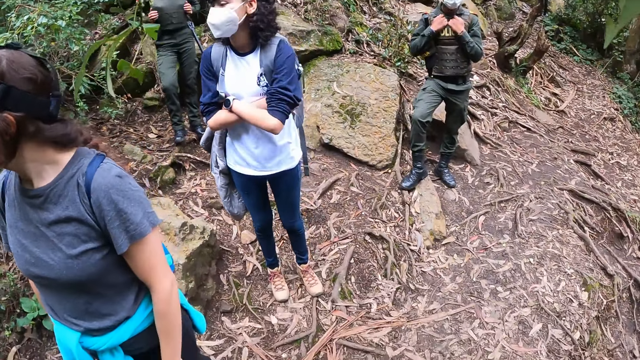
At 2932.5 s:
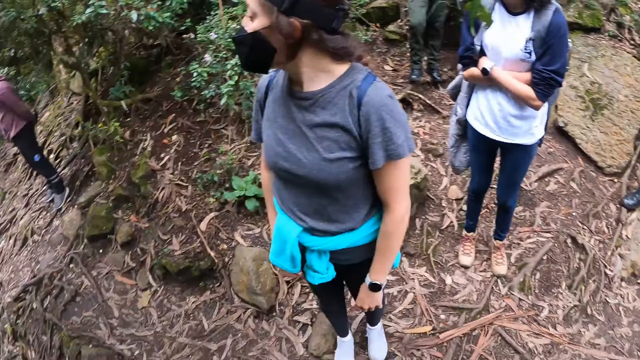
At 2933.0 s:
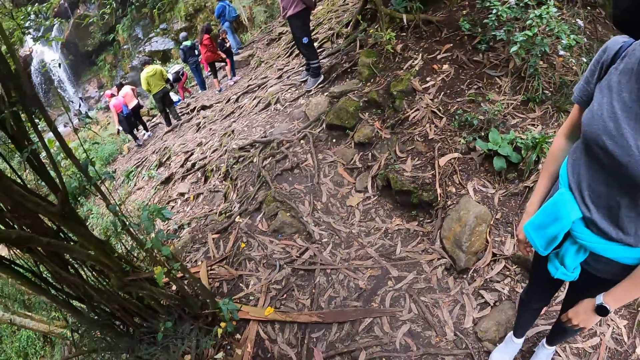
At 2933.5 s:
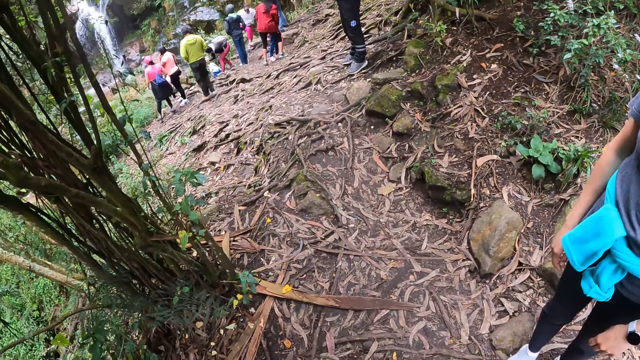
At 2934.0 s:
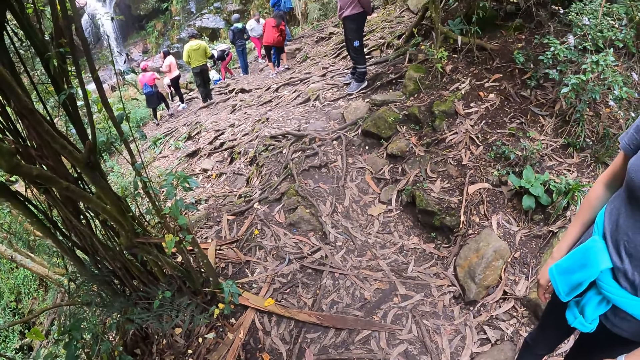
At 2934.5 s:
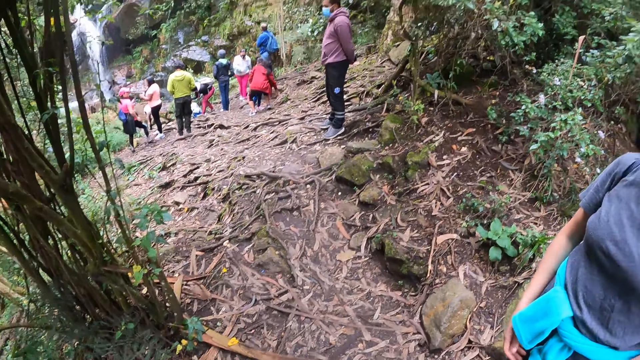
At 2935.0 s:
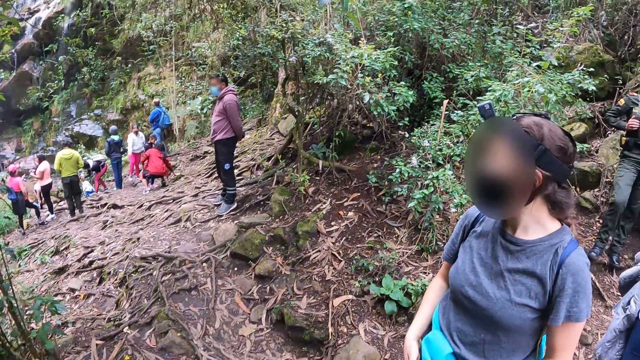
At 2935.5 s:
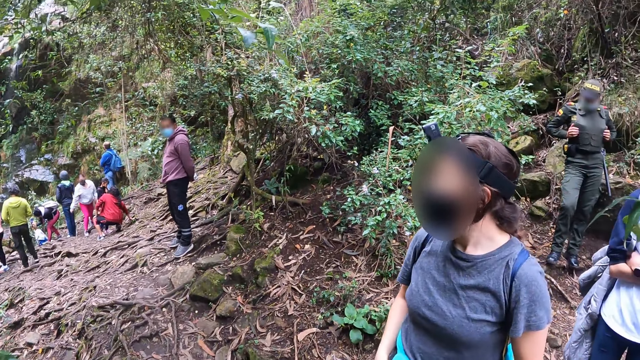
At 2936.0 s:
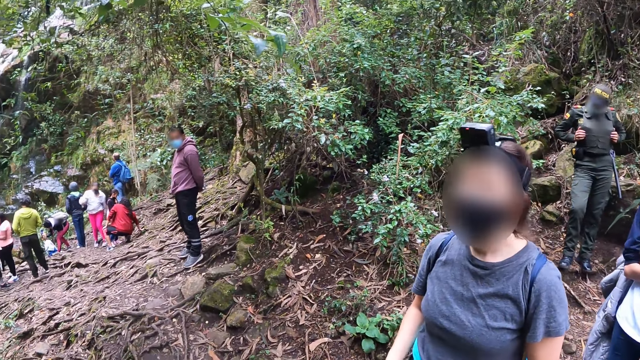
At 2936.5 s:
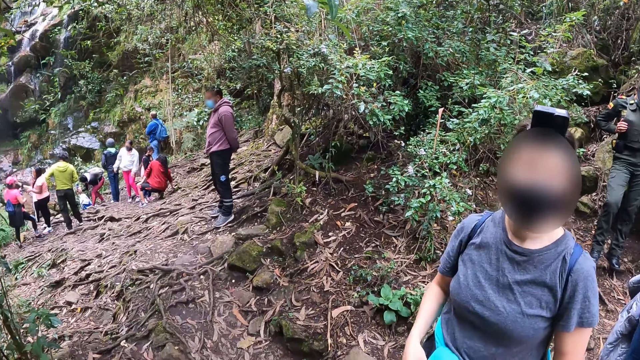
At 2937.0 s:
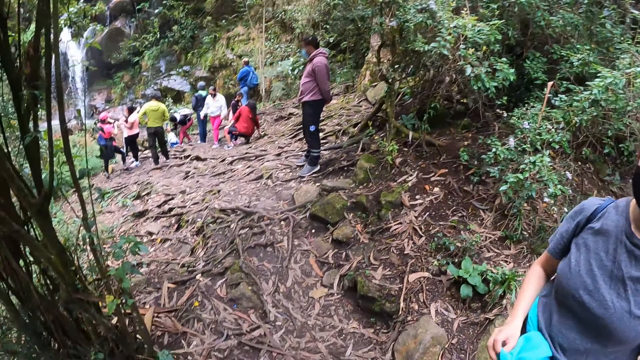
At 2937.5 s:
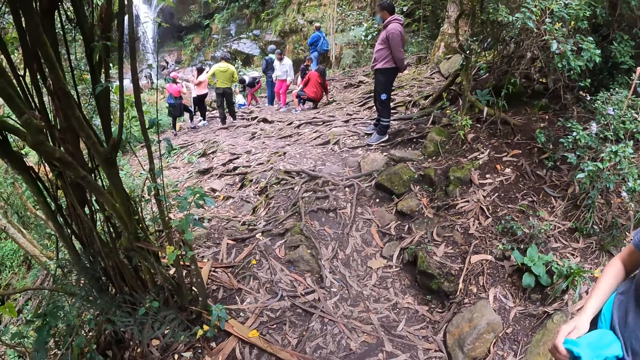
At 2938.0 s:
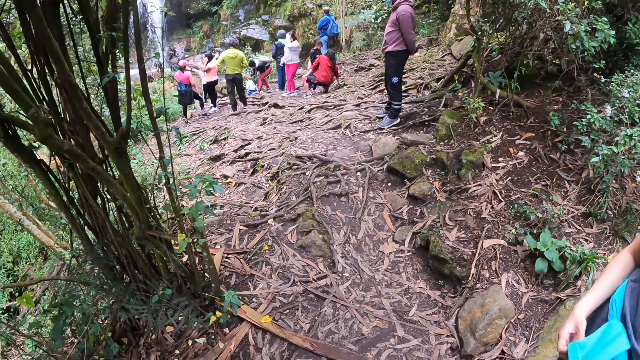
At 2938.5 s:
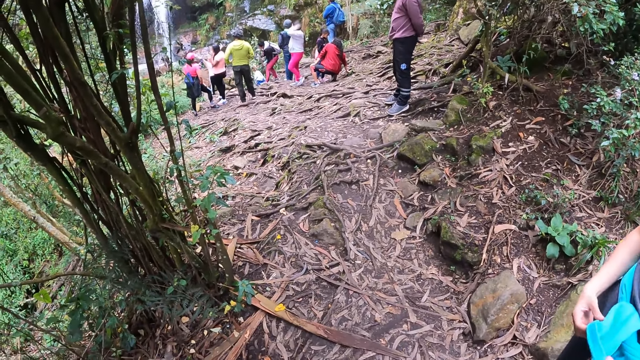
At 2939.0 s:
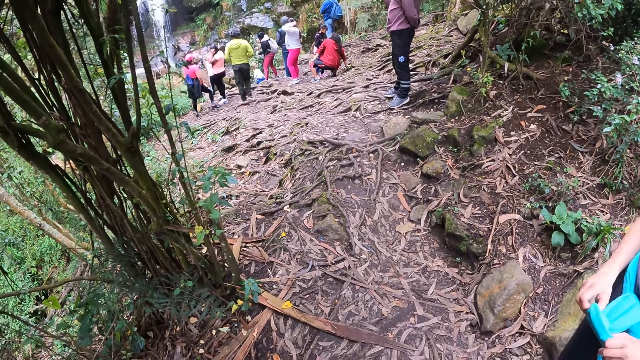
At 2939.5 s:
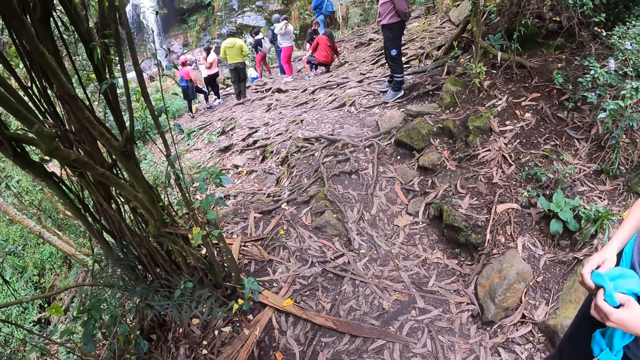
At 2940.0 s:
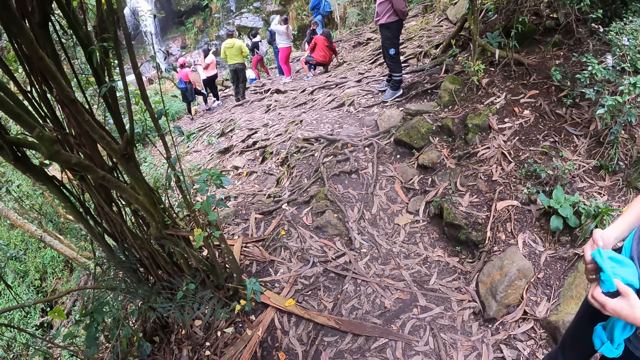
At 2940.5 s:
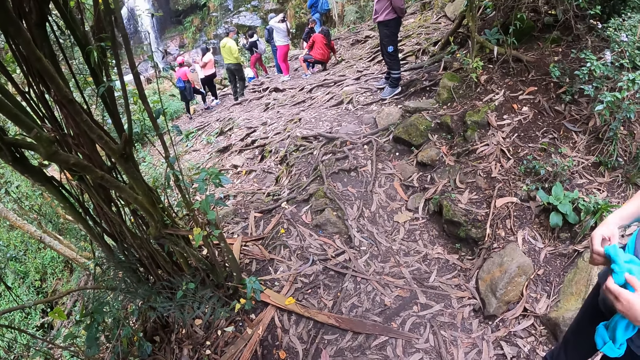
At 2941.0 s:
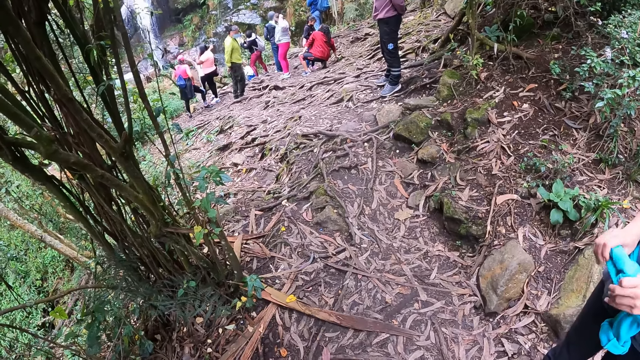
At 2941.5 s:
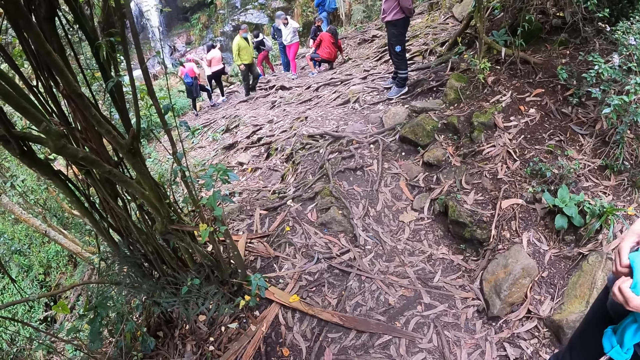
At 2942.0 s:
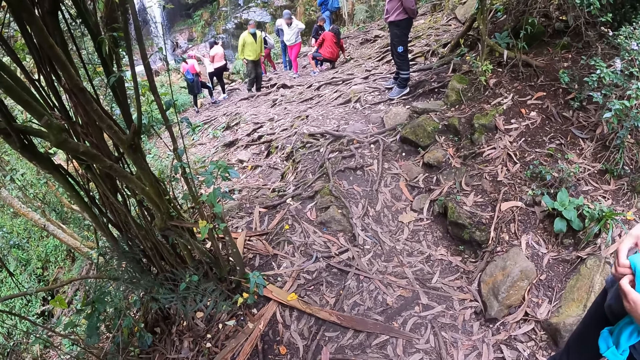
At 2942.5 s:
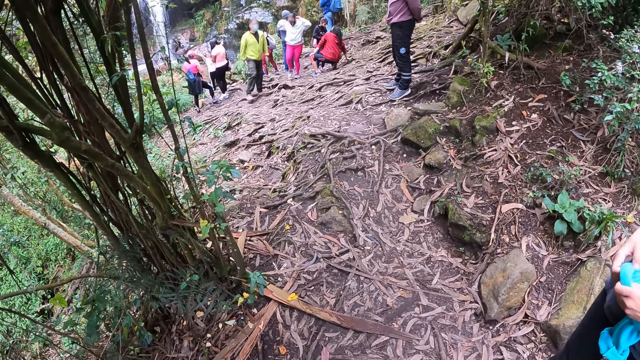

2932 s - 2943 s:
The camera wearer looks around. The woman folds her cardigan with both hands.

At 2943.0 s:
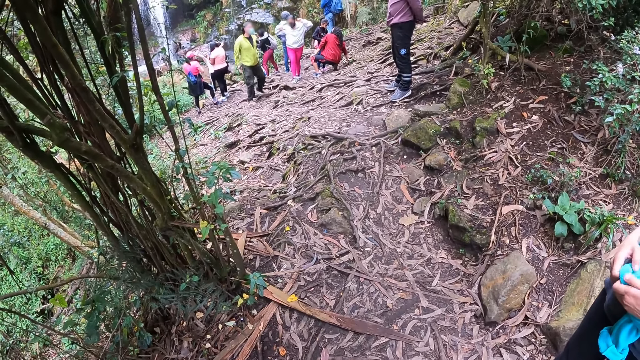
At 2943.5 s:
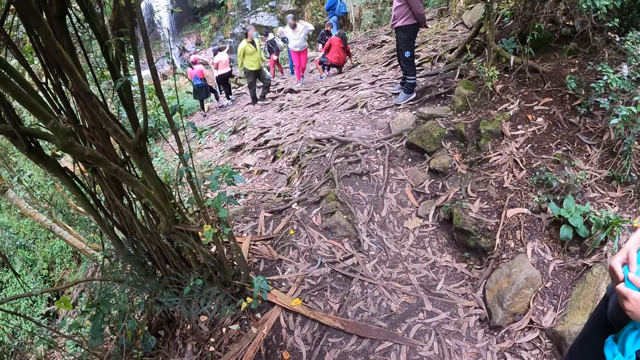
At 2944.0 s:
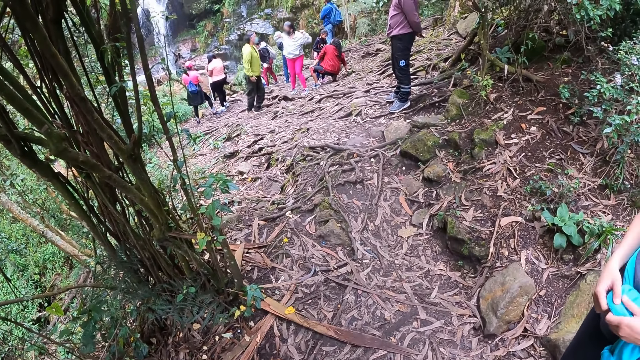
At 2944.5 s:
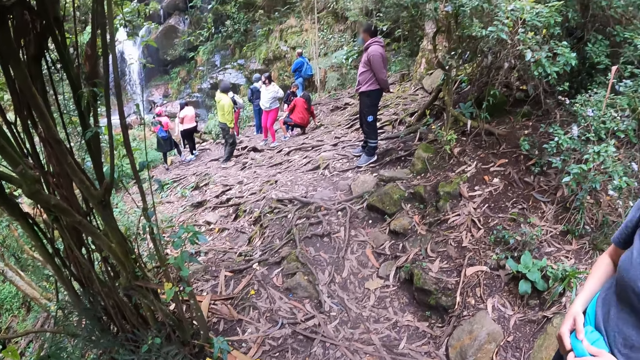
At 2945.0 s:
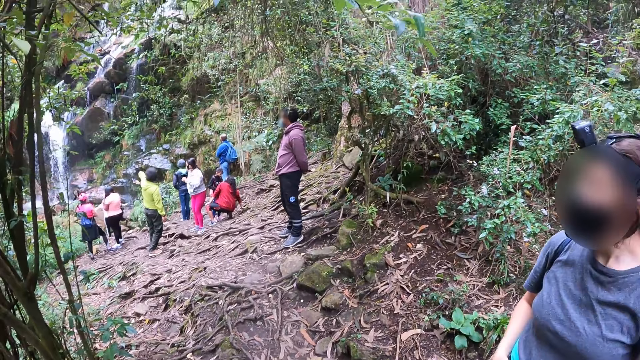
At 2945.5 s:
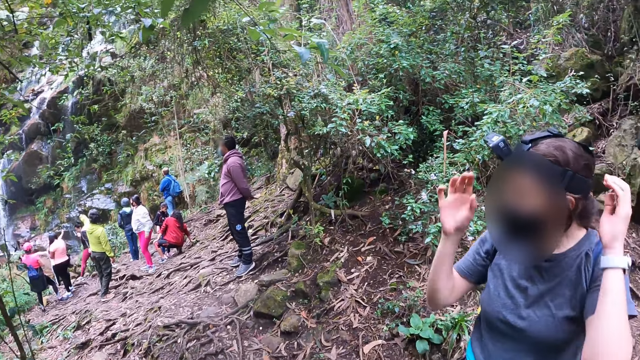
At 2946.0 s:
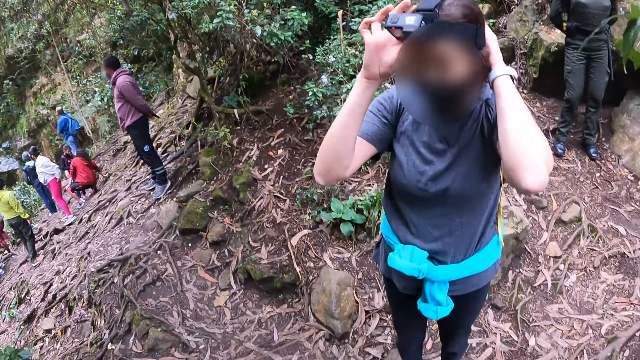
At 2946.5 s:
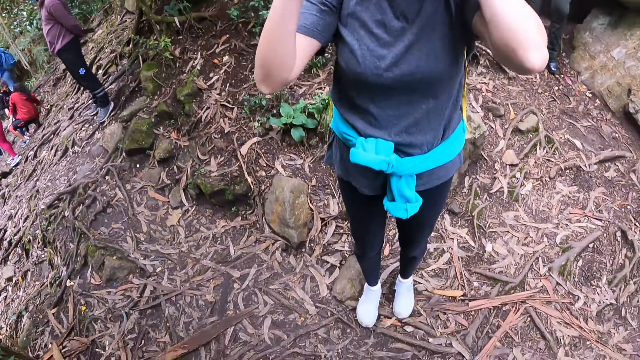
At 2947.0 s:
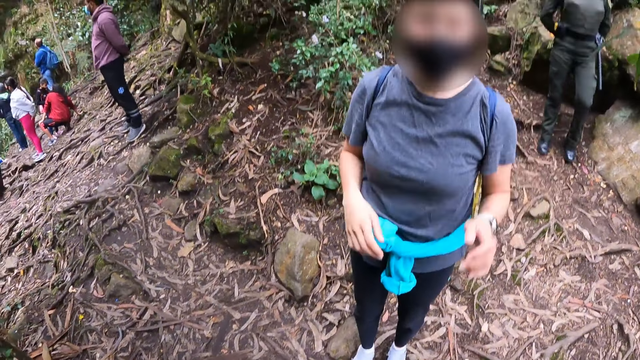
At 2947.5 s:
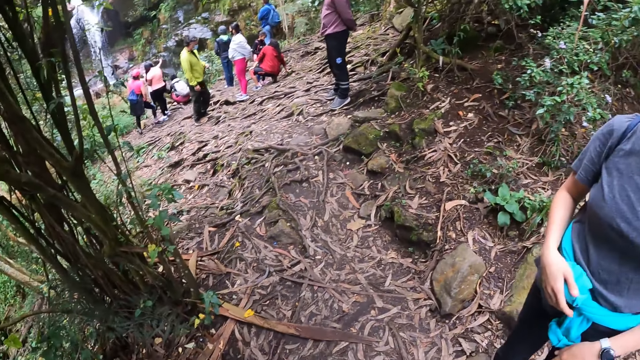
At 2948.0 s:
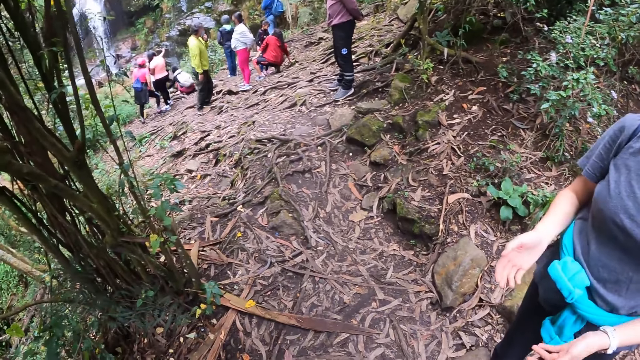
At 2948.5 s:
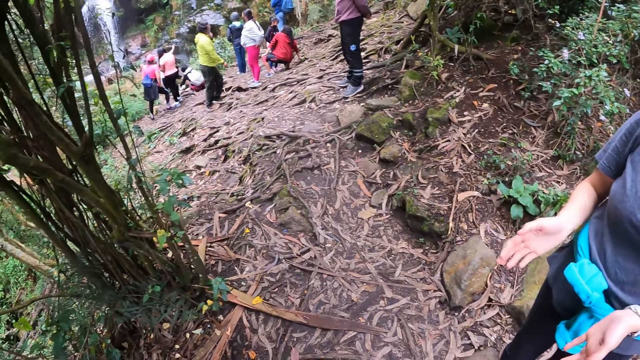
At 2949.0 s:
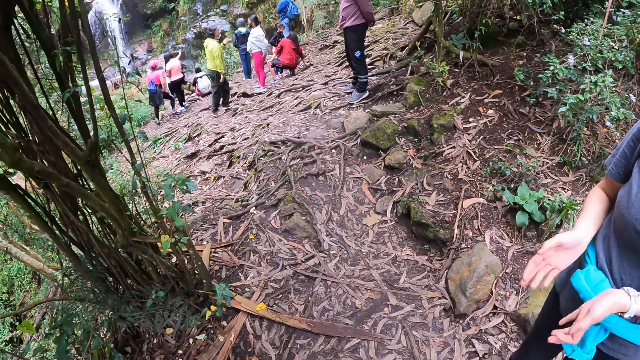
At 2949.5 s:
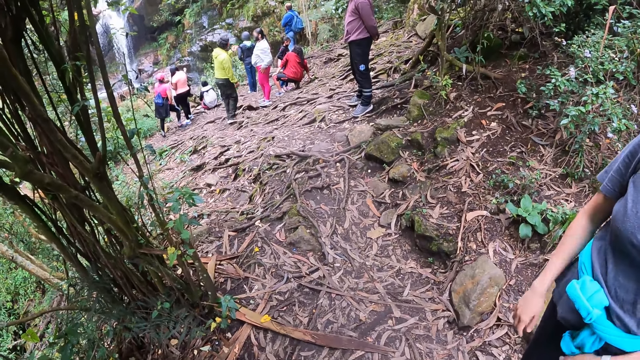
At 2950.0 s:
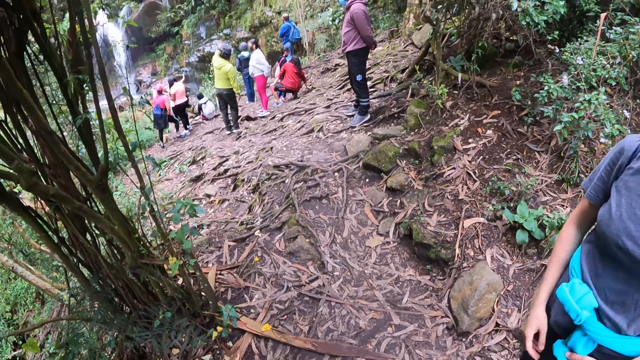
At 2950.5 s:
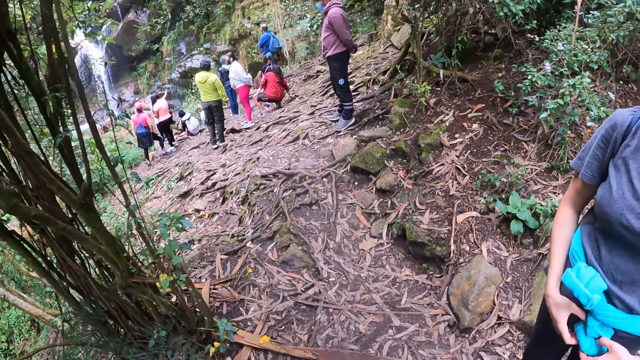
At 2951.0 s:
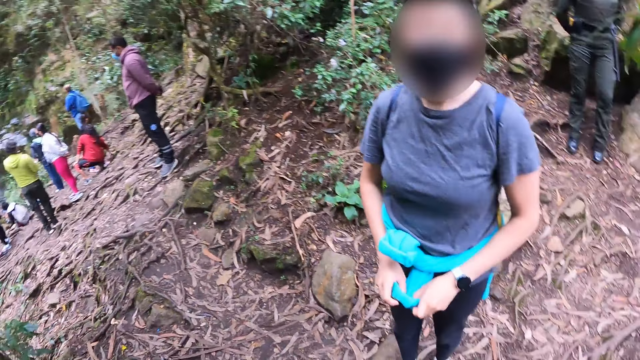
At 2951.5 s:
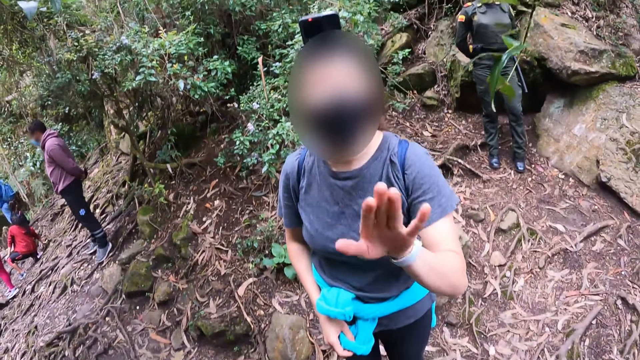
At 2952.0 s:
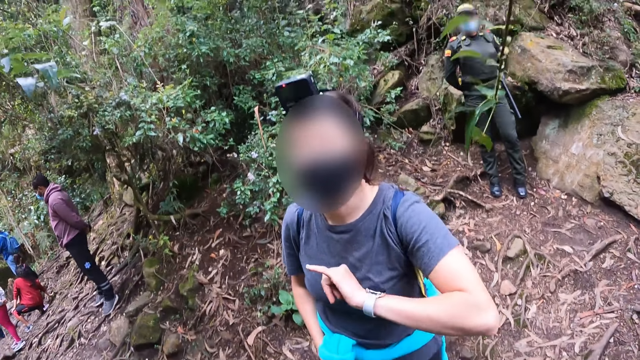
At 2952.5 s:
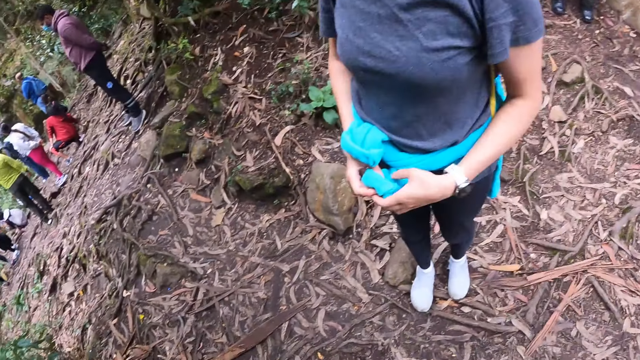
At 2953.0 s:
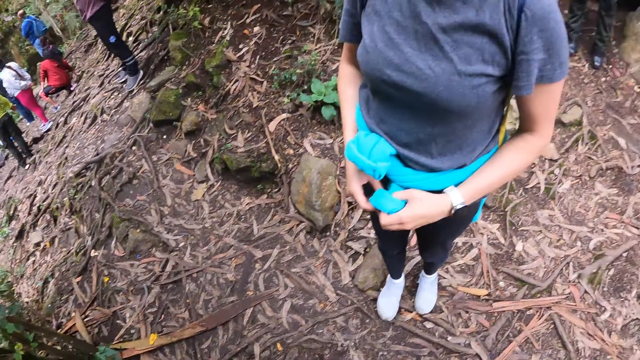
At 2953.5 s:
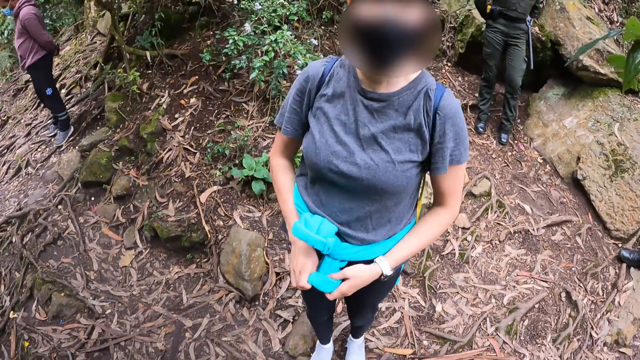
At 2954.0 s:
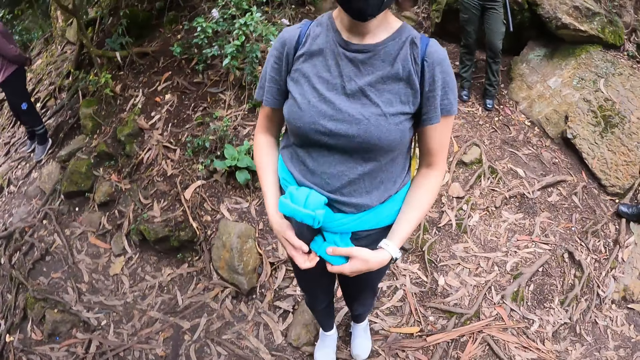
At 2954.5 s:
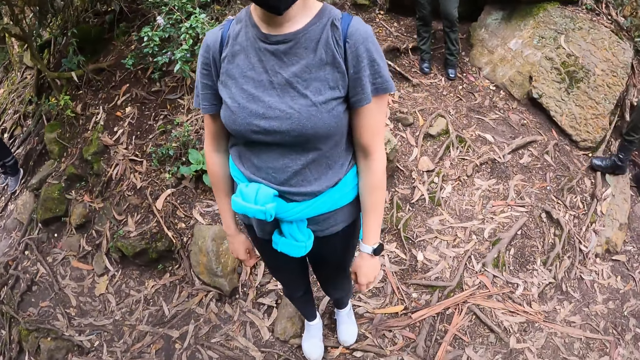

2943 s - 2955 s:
The woman adjusts her camera with both hands. The woman folds her cardigan with both hands. The camera wearer talks to the woman.
